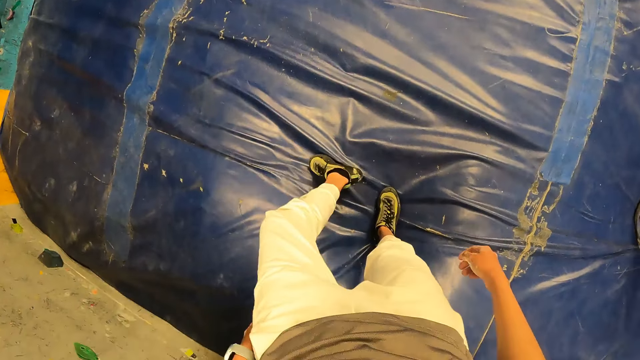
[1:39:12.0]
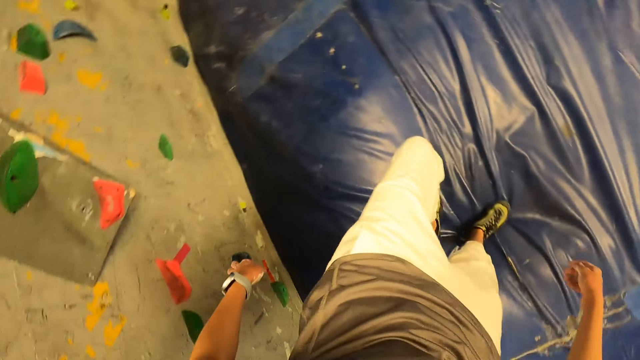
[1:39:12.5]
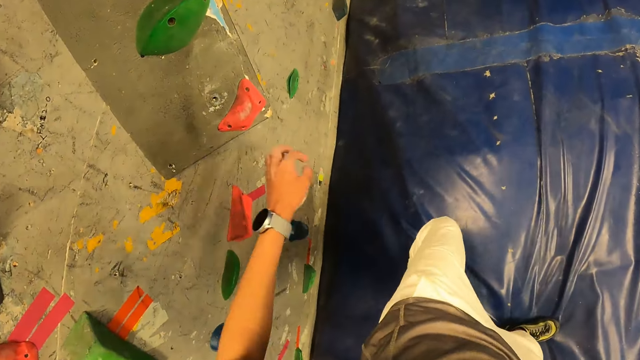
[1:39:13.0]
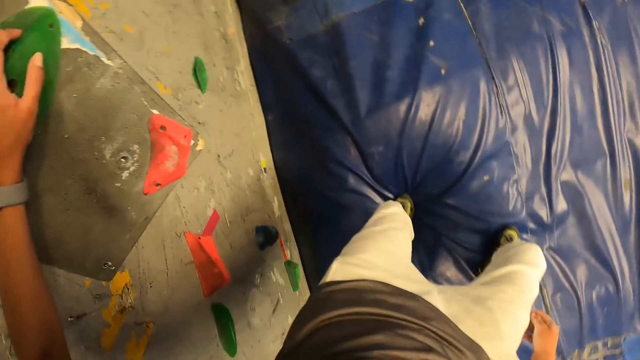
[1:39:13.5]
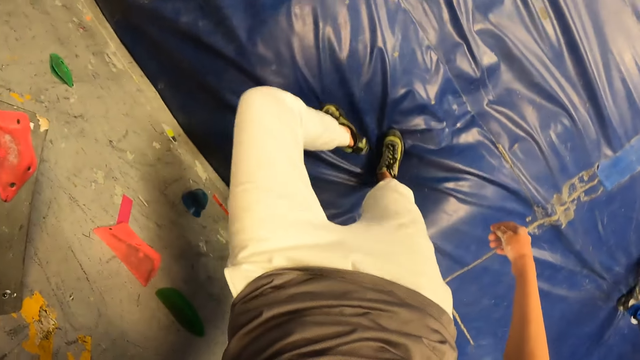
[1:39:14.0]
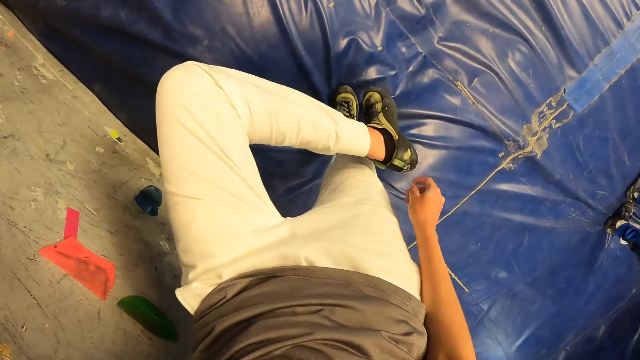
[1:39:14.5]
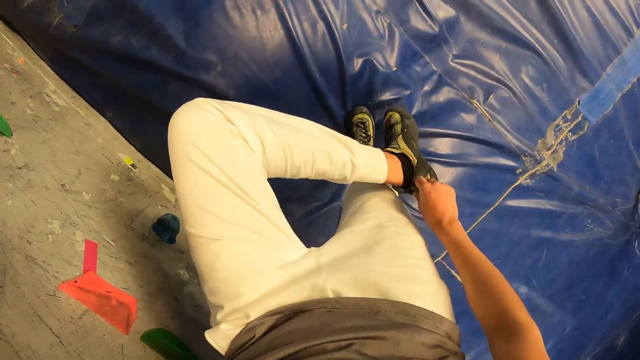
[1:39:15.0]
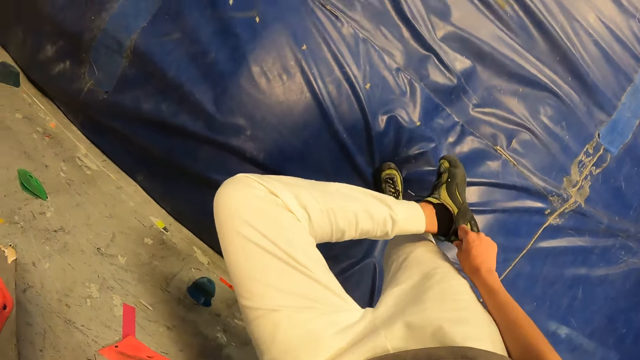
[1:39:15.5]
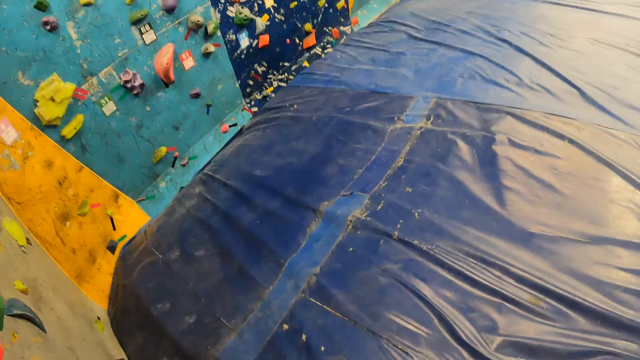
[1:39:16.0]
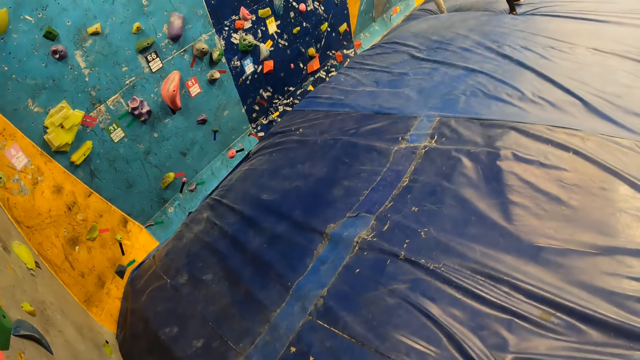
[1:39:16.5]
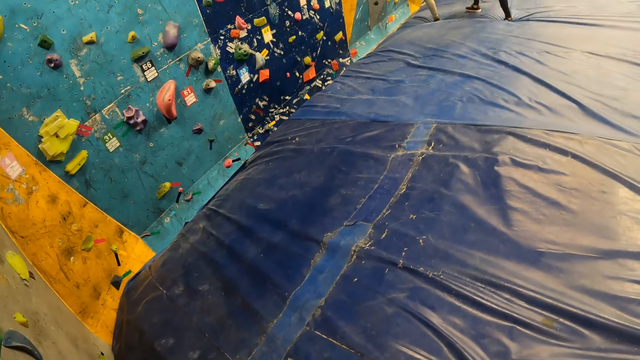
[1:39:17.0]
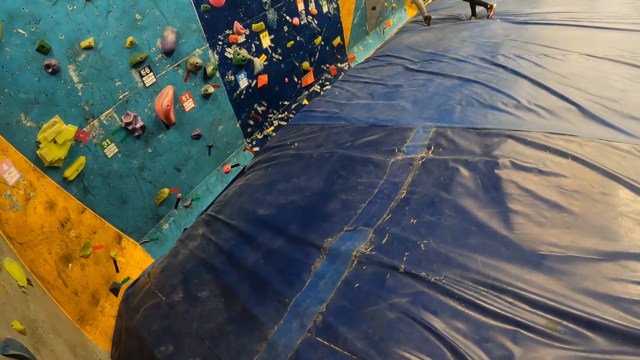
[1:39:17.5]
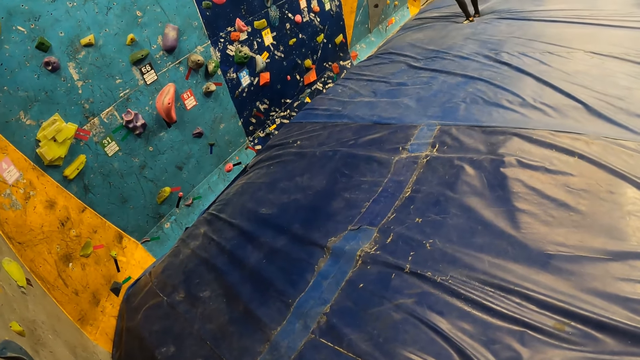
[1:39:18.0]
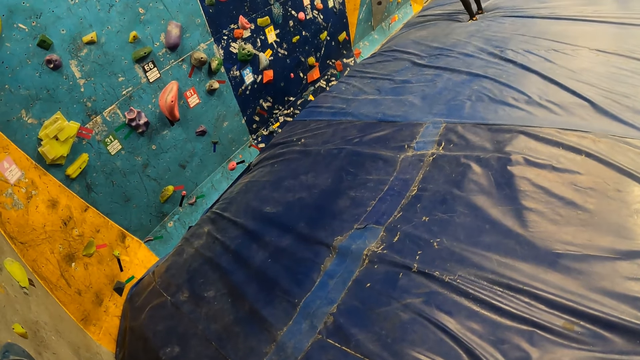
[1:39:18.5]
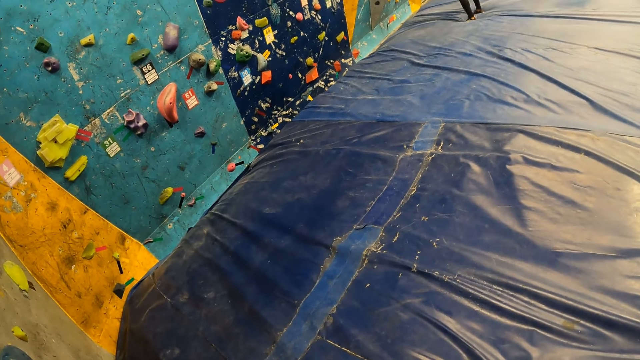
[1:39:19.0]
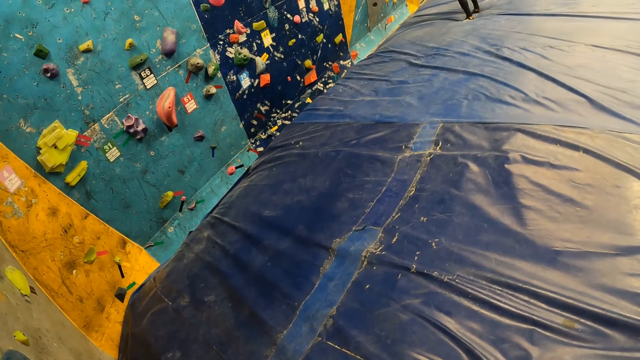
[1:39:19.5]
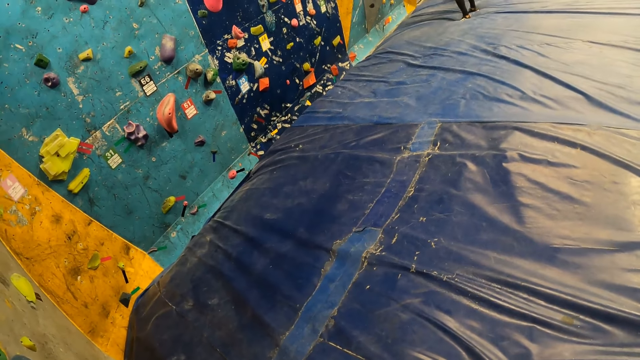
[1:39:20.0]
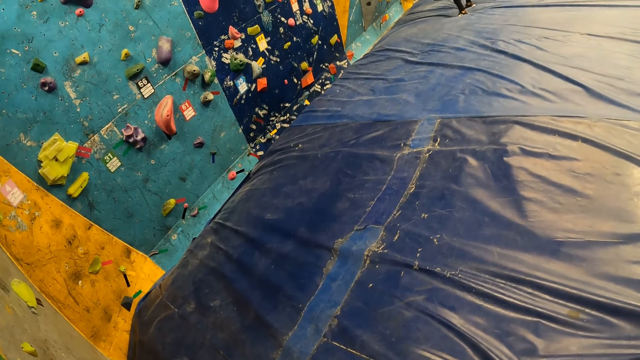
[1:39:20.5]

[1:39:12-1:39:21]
The camera wearer places her left hand on a bouldering wall. She lifts her left leg. She looks left.

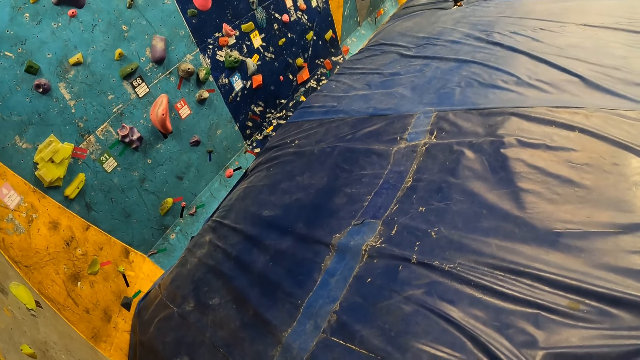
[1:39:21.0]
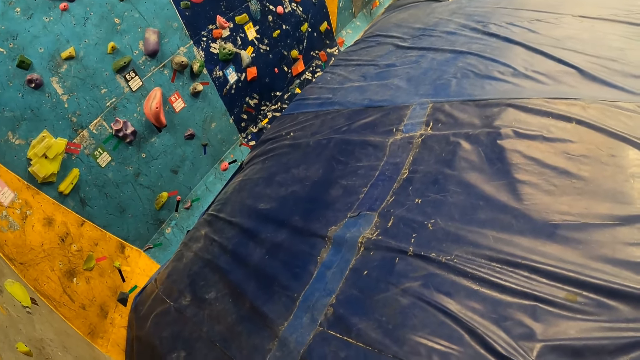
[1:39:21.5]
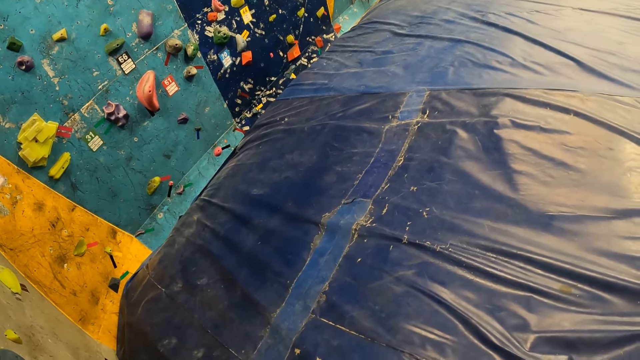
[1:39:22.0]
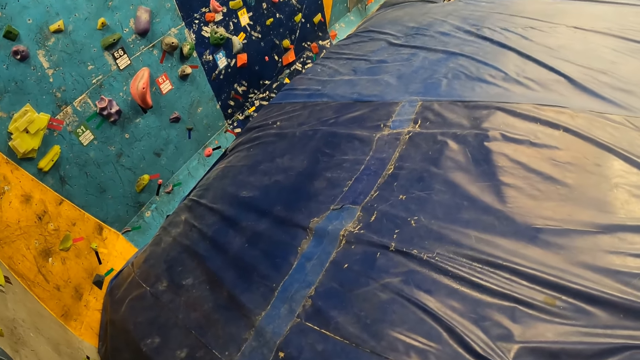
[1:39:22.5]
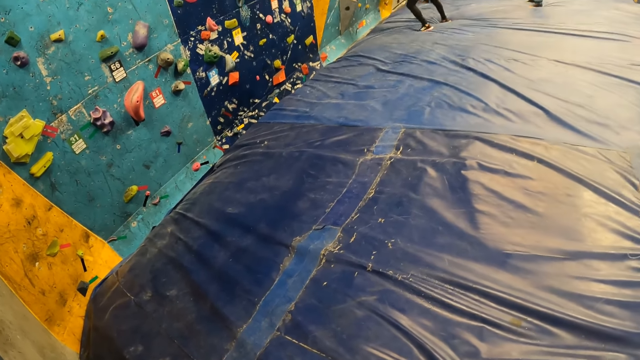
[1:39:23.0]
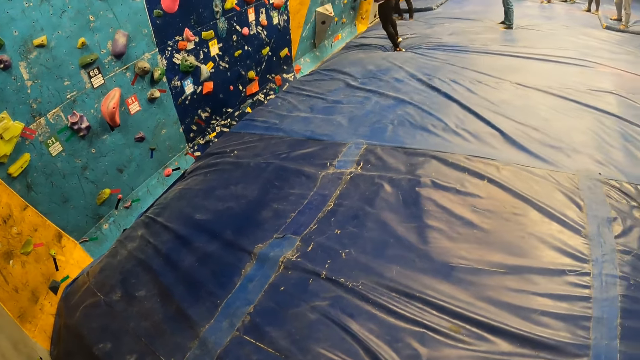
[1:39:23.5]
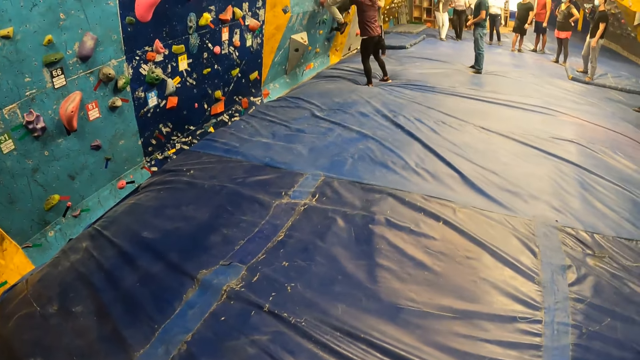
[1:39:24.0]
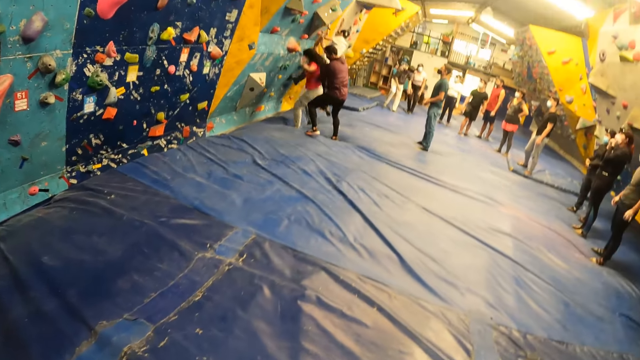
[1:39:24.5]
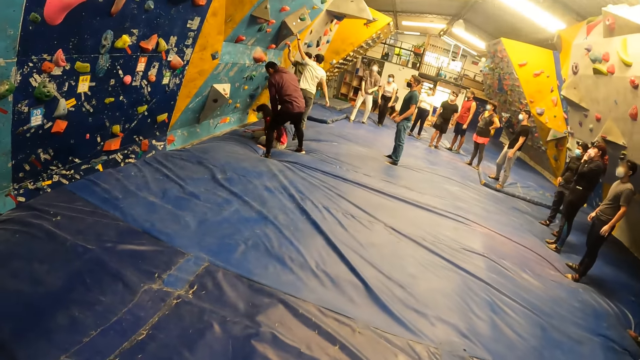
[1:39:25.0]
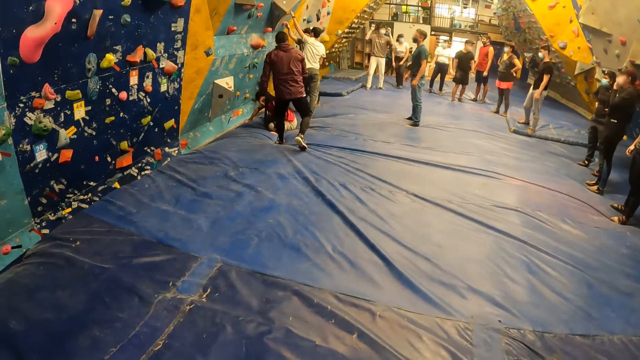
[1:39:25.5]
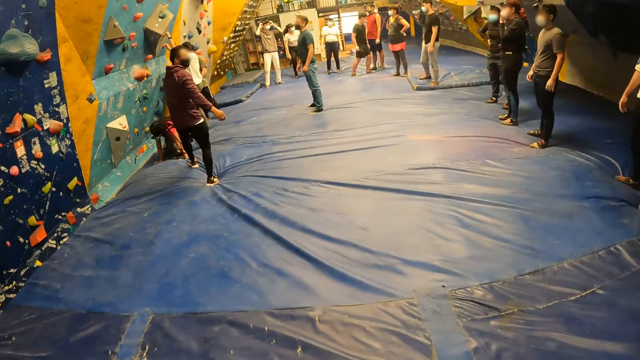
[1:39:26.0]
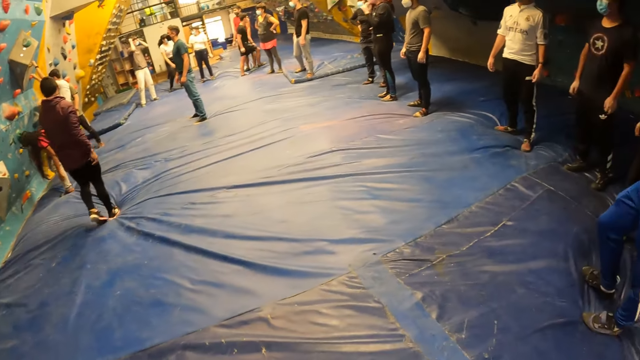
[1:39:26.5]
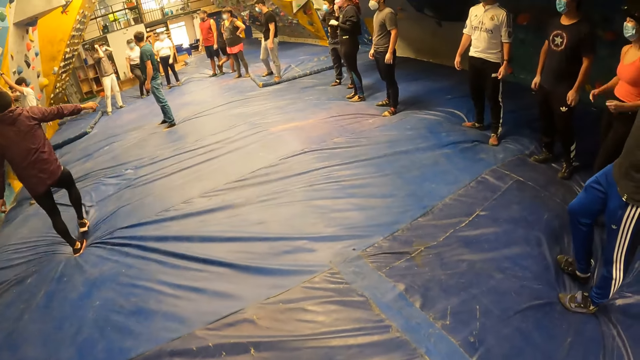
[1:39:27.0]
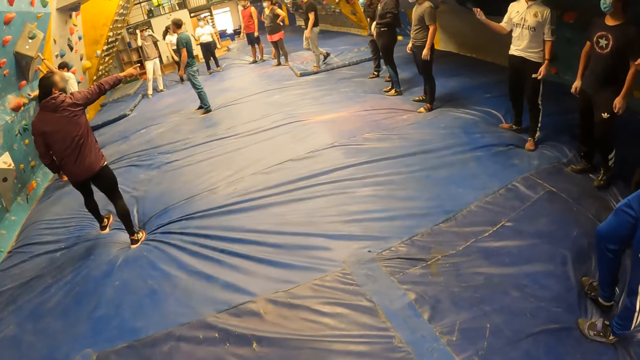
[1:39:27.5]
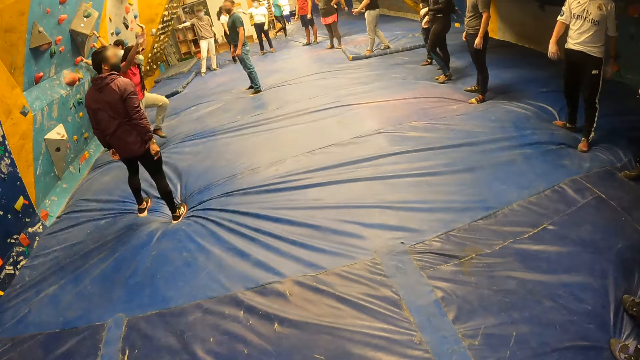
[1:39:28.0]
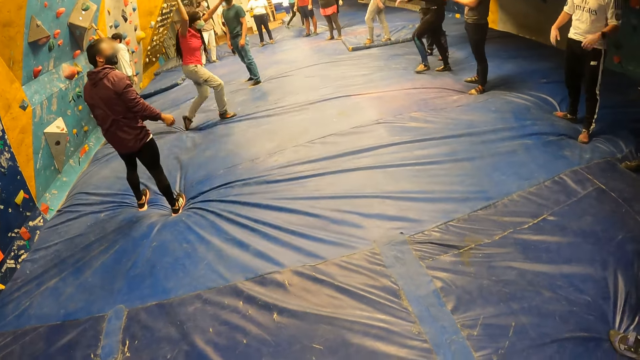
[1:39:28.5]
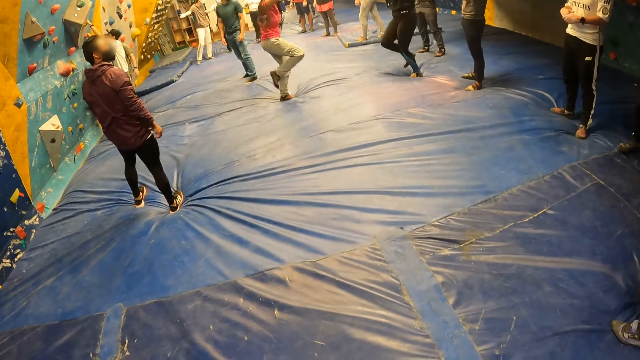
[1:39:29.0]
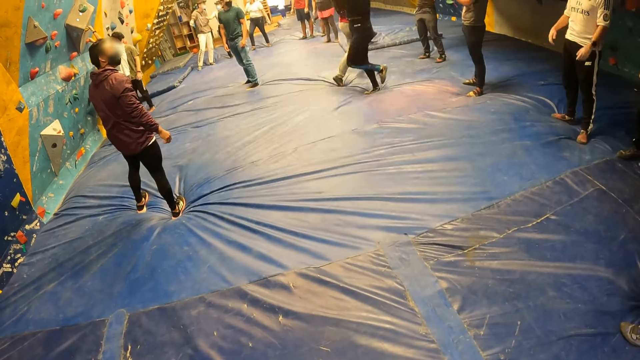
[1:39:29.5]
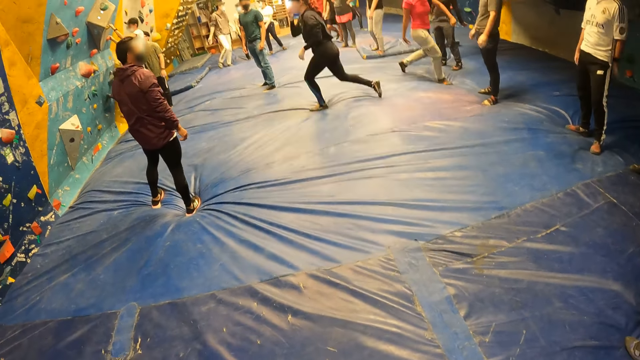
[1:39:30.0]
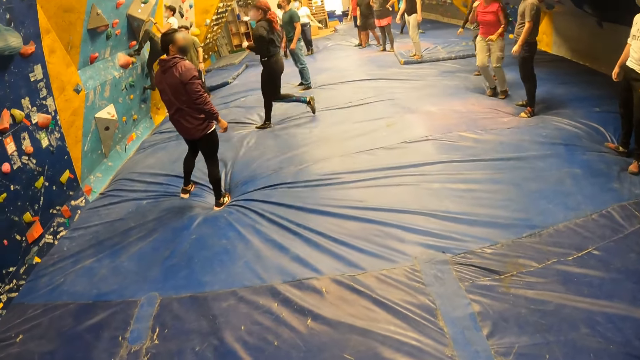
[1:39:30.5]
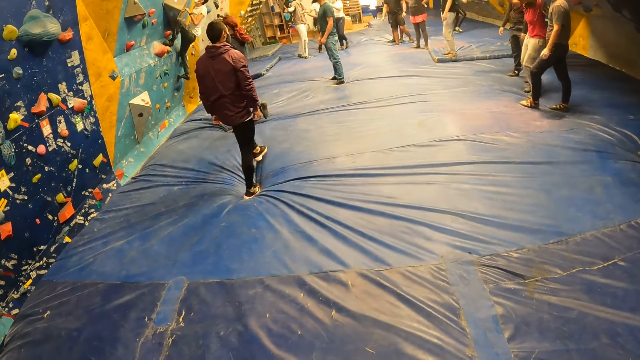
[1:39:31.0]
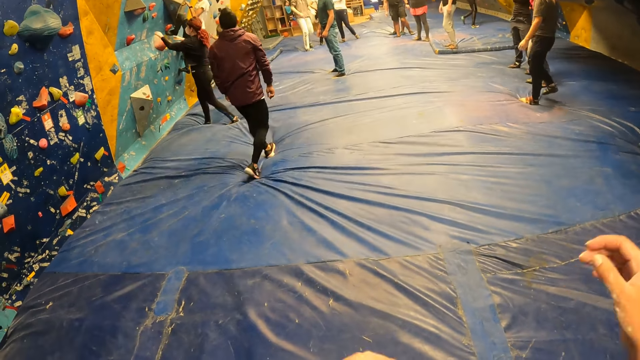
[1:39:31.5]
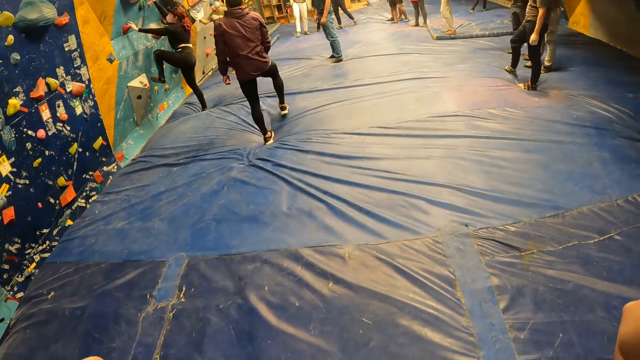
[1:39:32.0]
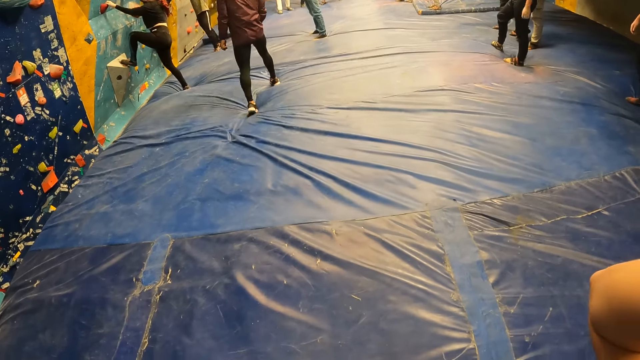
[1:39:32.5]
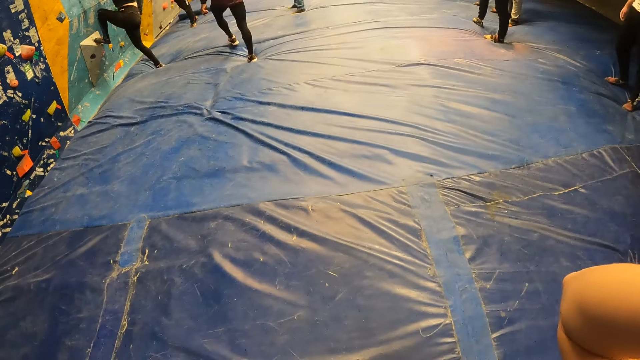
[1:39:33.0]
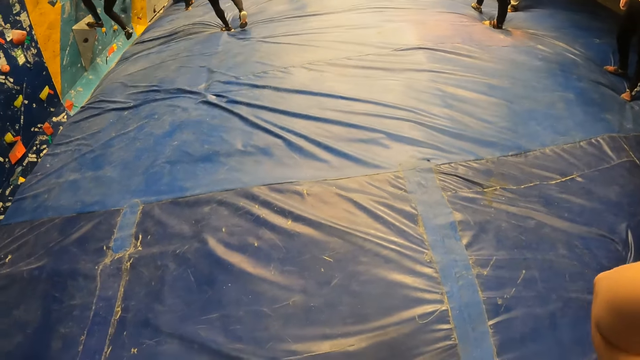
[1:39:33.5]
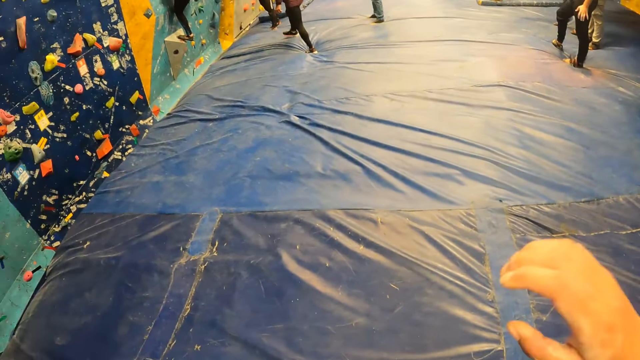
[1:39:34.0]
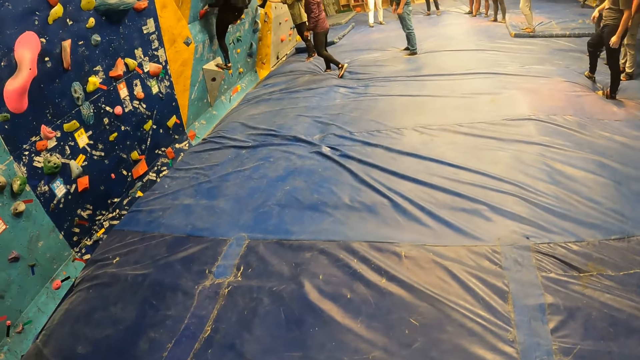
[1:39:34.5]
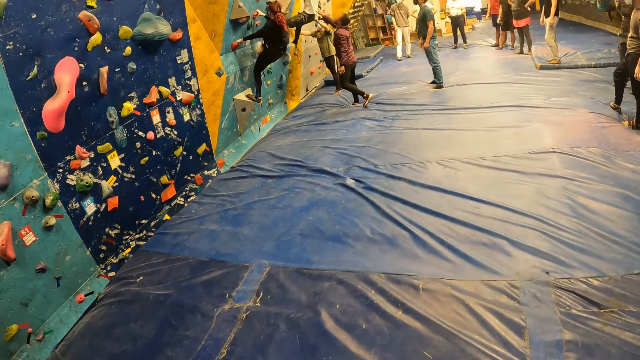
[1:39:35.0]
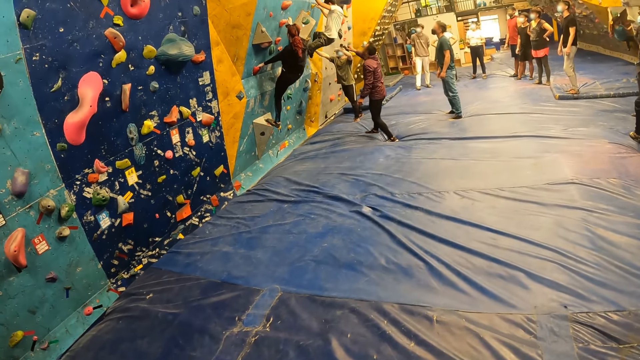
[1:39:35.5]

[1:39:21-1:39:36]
The man supports the woman with both hands. The camera wearer looks forward. They look around. The man points his right hand. The woman runs across the climbing room with both hands in the air. Another woman runs across the climbing room. The camera wearer raises both hands. The other woman climbs the wall with both hands.
